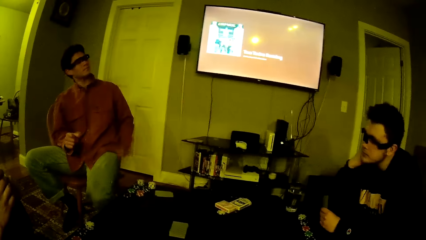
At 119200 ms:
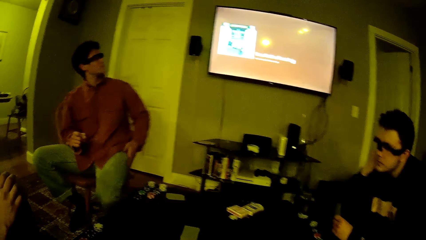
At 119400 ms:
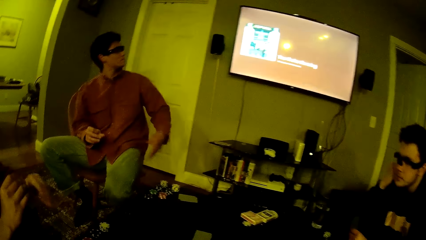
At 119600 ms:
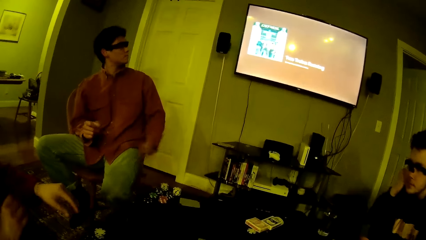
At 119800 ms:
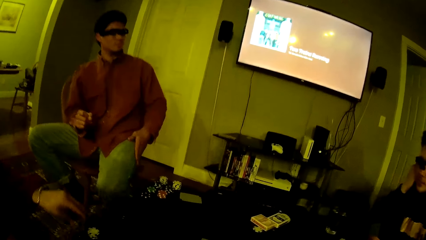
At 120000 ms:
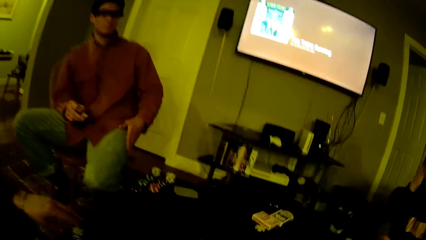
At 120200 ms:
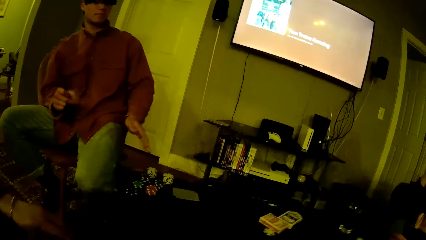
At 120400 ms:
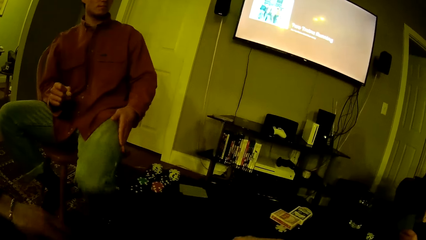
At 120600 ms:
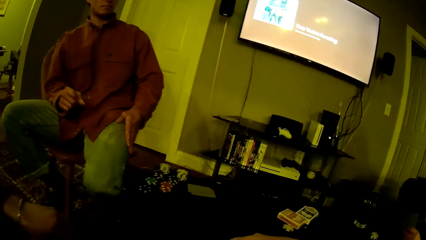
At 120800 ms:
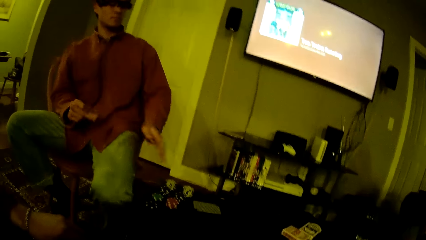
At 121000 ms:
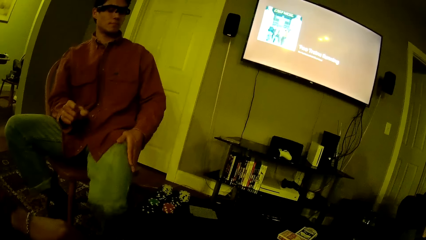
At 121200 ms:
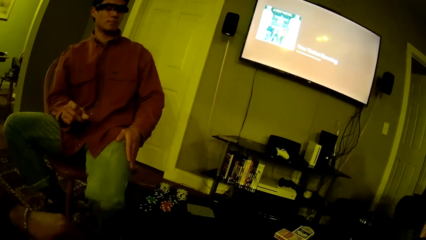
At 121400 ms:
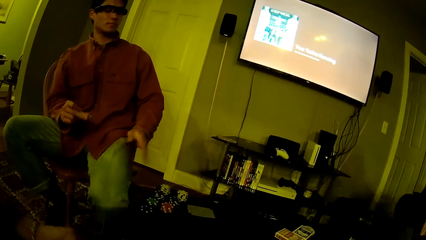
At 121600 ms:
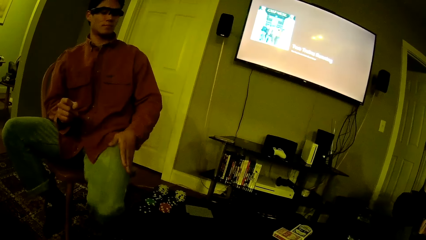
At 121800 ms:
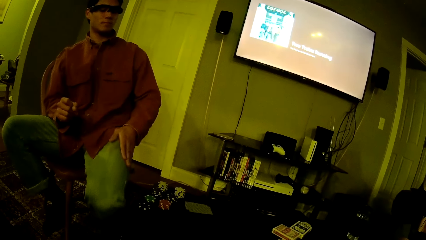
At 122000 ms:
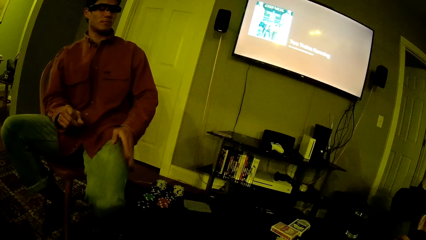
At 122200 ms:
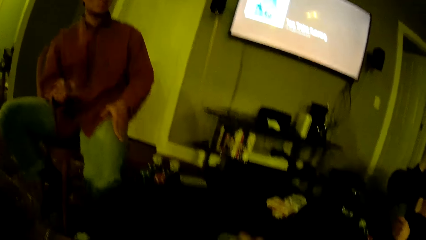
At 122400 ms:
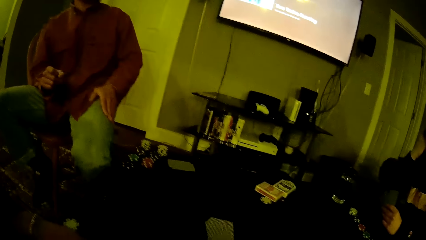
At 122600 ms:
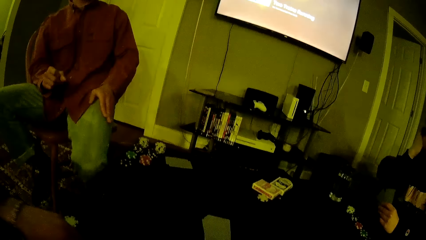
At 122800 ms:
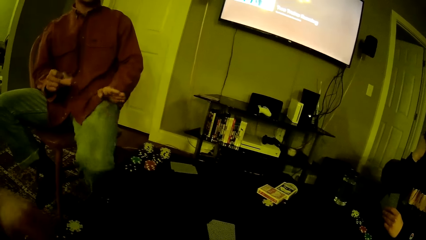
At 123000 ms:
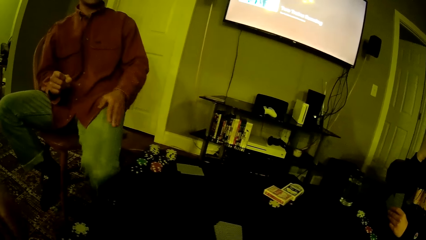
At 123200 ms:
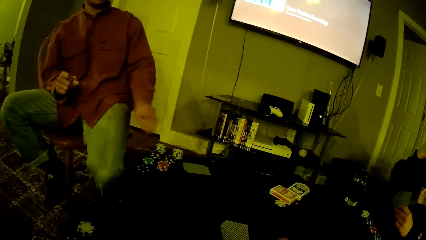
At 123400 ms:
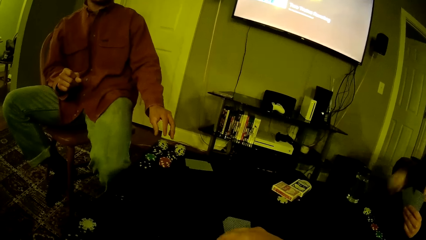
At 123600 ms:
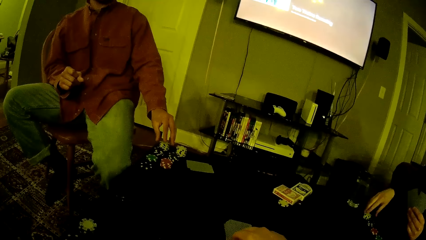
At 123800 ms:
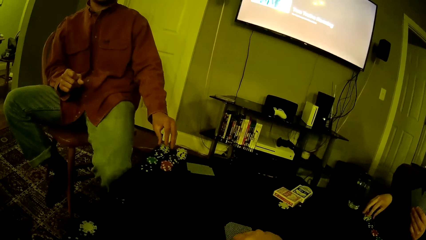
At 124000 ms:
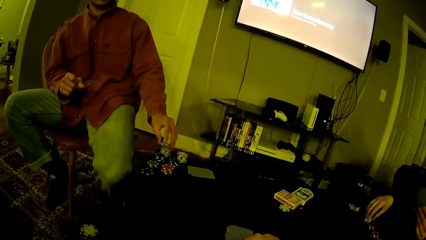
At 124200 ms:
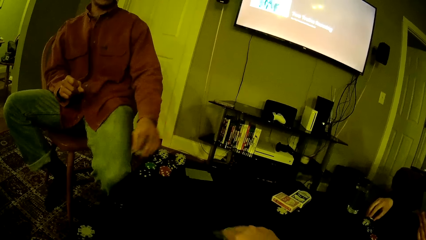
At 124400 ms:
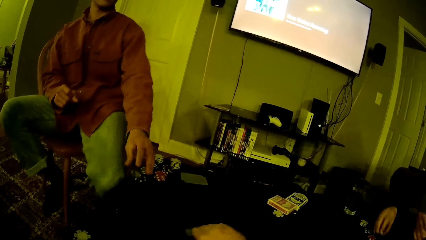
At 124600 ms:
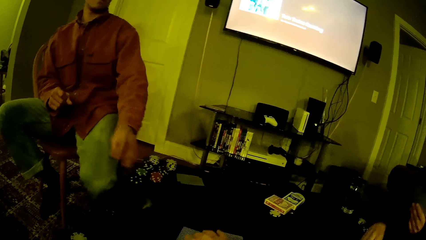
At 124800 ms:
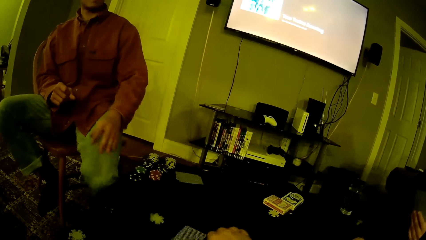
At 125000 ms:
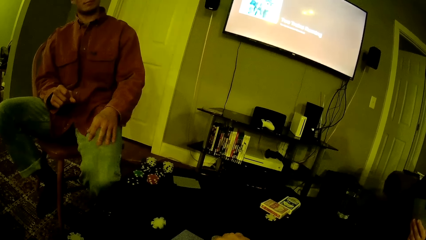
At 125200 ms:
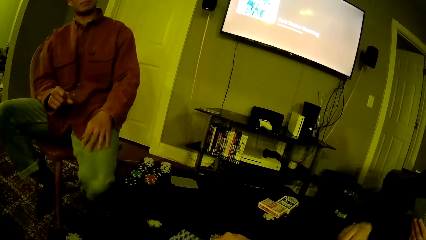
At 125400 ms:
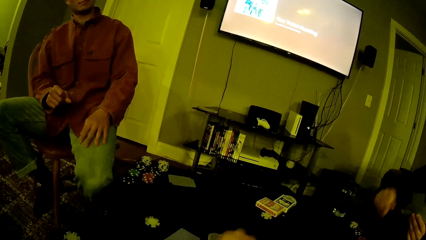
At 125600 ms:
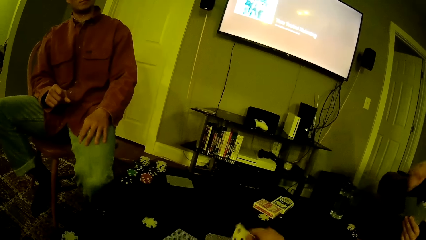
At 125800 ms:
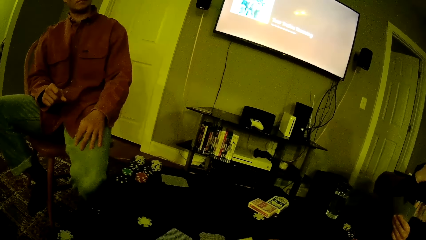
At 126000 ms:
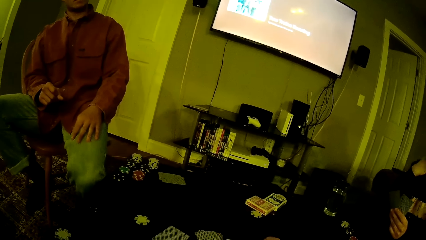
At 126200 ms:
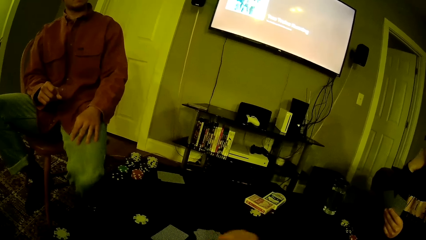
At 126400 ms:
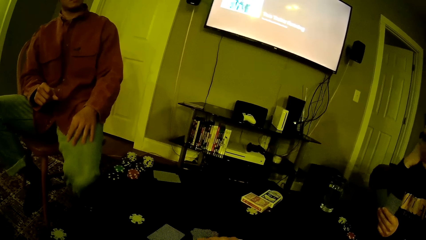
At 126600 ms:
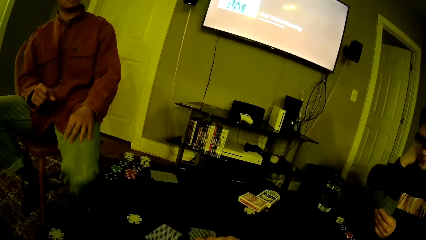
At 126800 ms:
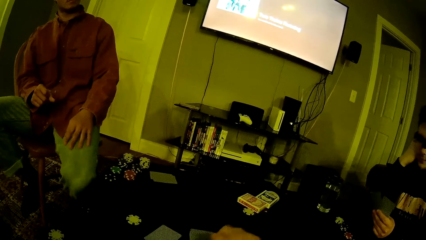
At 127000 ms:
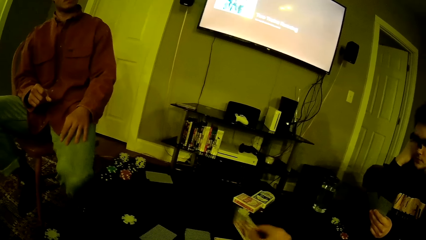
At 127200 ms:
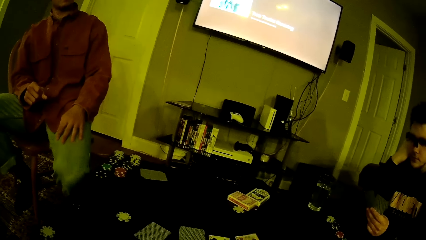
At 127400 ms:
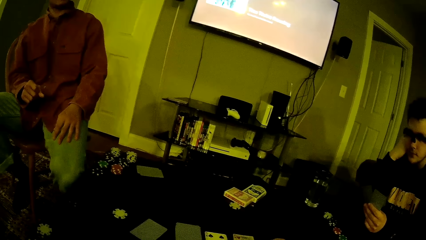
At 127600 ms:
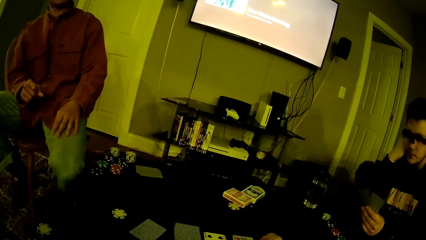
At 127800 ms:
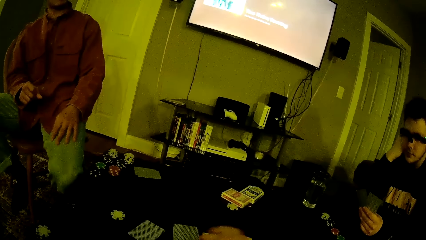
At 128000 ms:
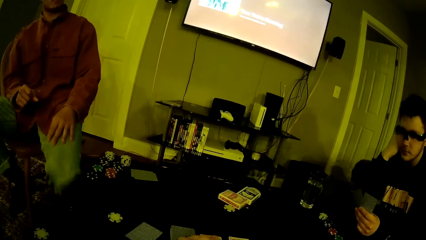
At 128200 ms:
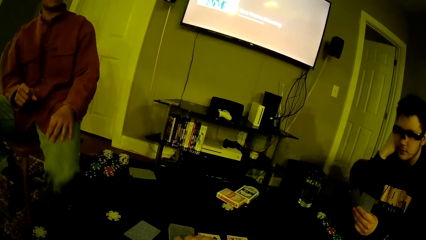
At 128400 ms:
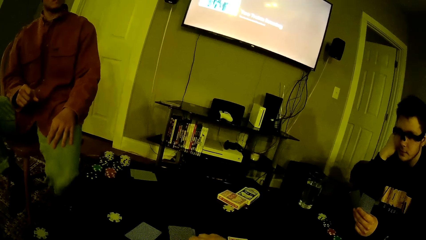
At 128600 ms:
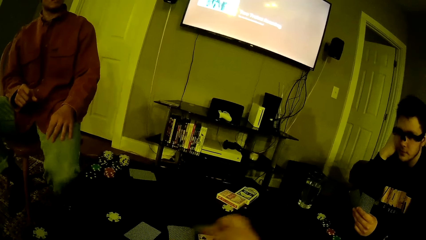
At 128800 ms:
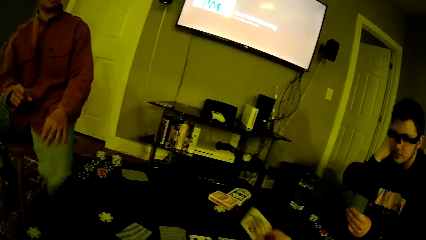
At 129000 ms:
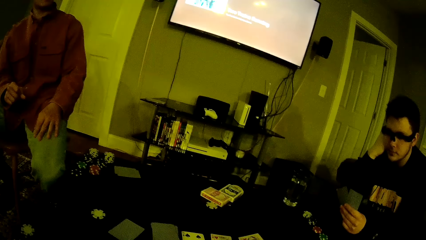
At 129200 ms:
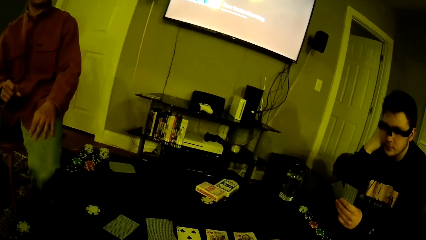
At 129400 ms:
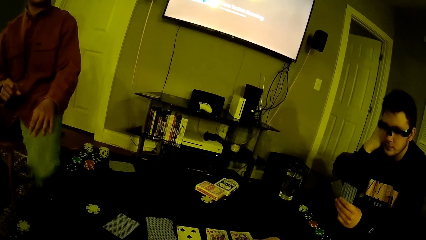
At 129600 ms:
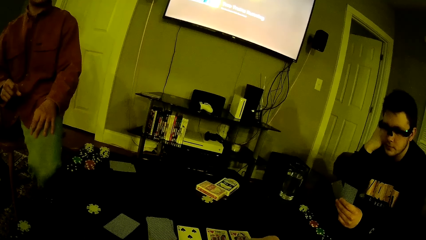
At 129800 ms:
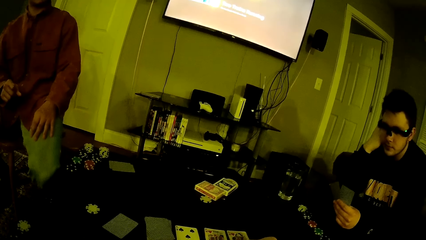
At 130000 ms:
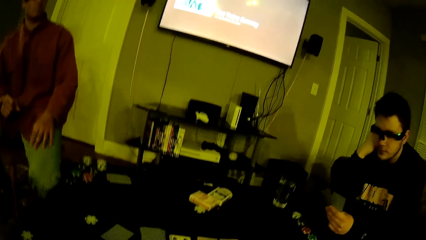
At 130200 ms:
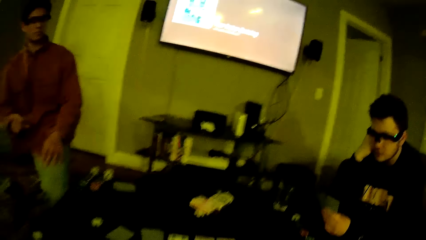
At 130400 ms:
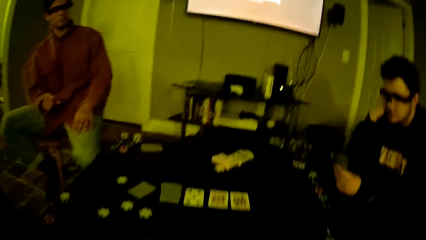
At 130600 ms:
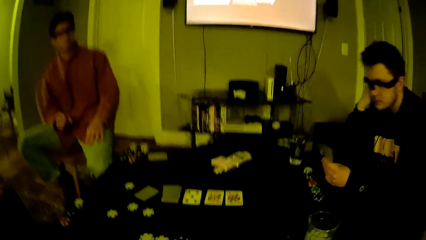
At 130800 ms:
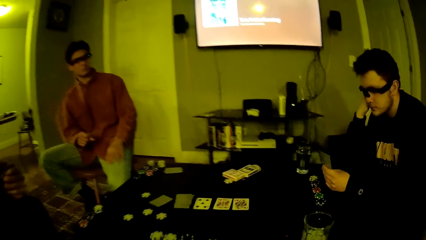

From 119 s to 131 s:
A man moves his hand. Another man moves his hand. The first man moves his hand. A third man drops a chip on the table with his left hand from the stack of chips on the table. The camera wearer drops a card on the table with his right hand from the pack of cards on the table. The first man drops a chip on the table with his left hand from the stack of chips on the table. The third man picks up a button. The camera wearer drops a card on the table with his right hand from the pack of cards on the table. He moves his hand. The third man touches his face with his right hand. The first man moves his leg. The camera wearer picks up a card.

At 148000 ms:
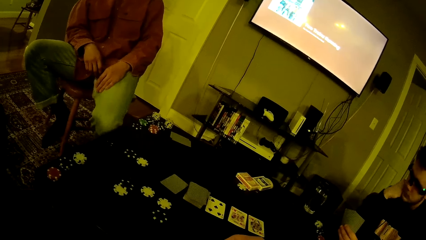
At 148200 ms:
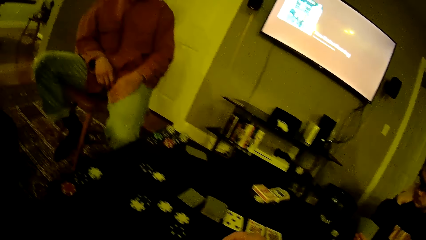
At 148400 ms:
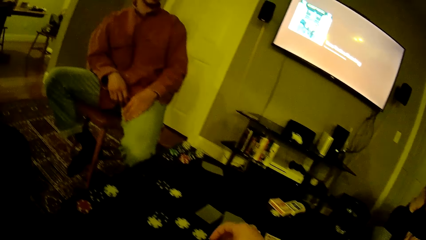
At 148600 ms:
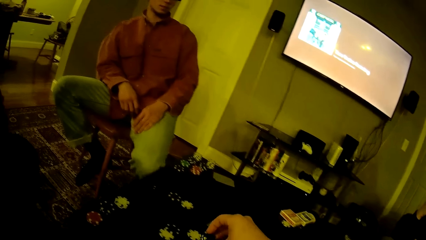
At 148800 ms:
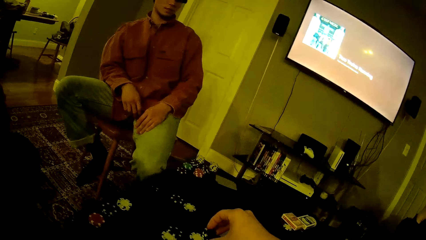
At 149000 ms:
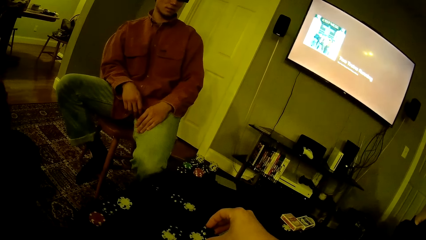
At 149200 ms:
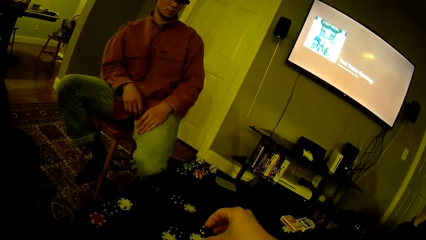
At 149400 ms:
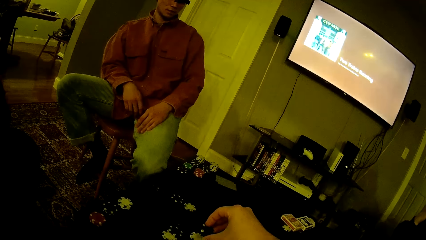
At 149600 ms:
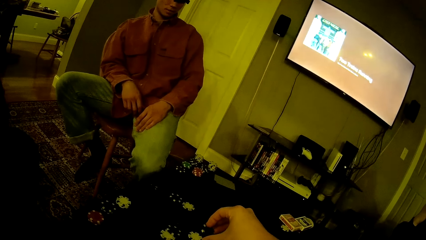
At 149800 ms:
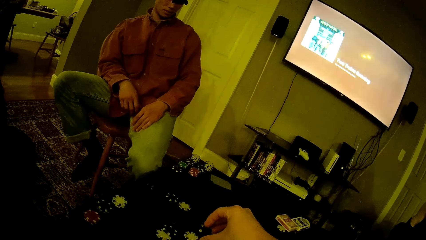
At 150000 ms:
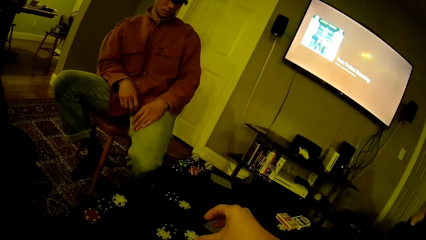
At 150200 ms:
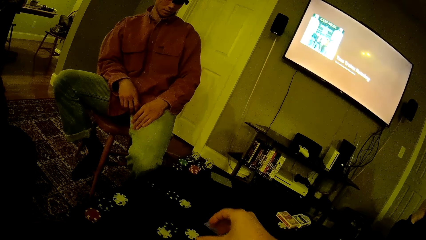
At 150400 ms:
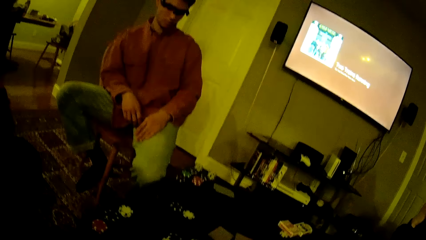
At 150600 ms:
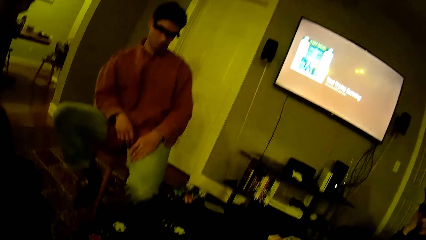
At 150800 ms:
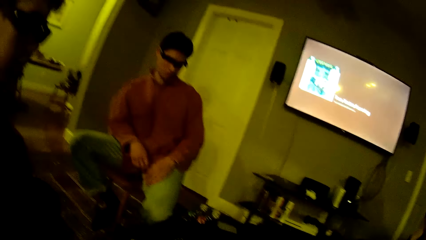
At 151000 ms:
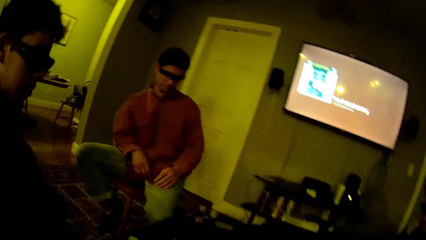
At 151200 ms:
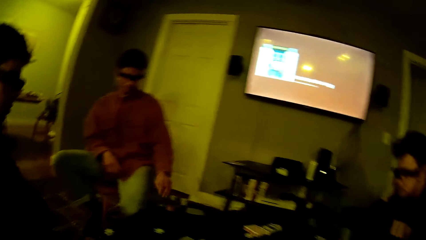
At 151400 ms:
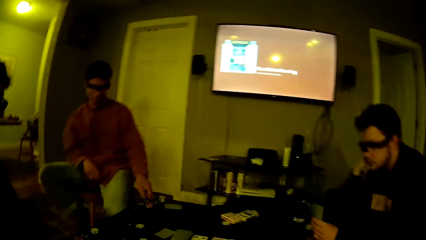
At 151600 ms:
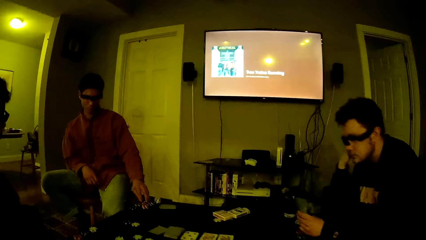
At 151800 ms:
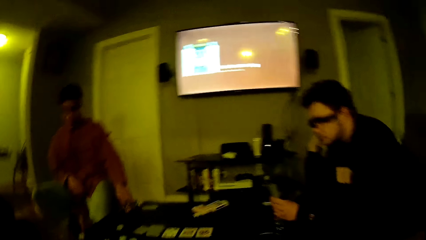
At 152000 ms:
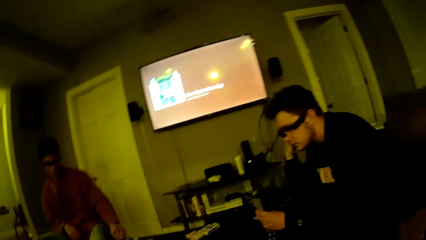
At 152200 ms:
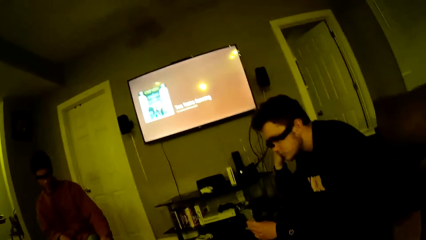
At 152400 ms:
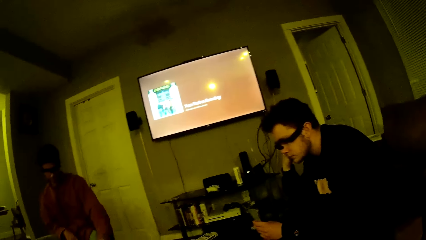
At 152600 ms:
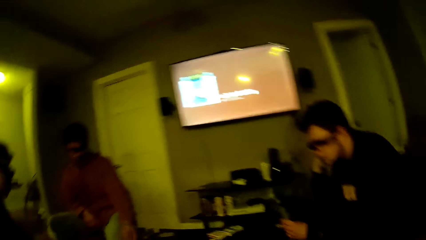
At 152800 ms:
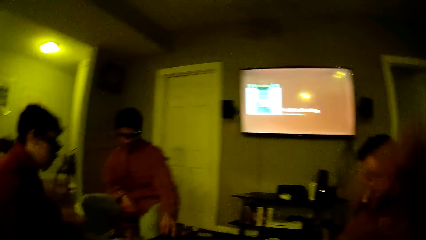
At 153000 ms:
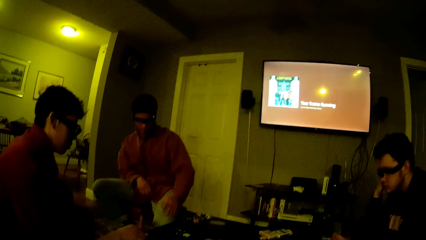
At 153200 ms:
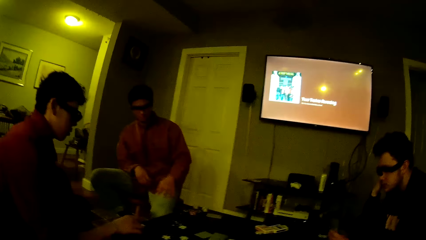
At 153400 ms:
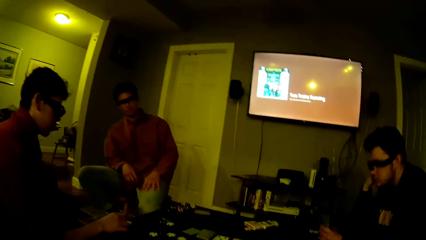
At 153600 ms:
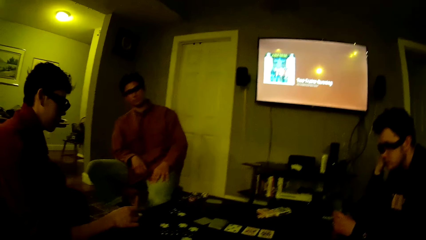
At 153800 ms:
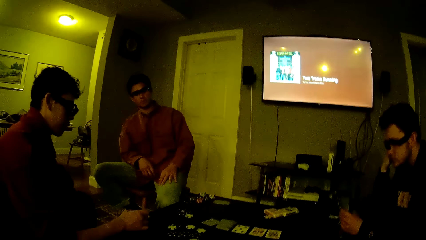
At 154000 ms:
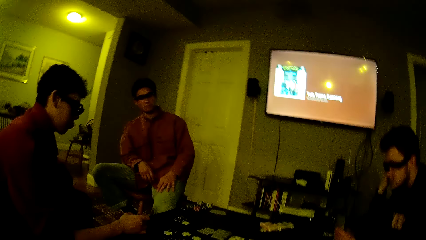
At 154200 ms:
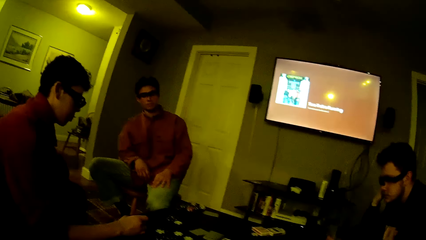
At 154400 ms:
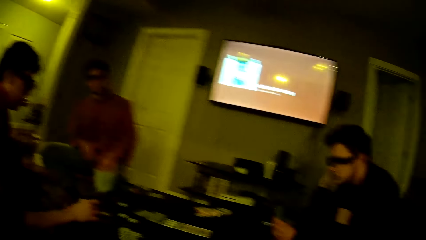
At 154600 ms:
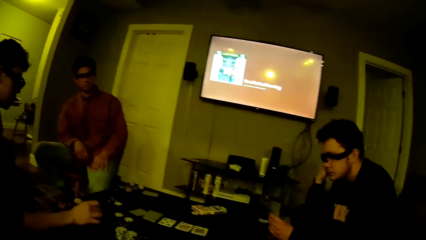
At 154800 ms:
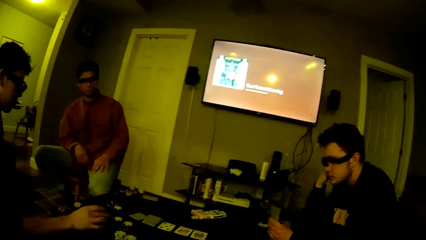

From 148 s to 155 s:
The camera wearer drops the chips from his right hand on the table. A man picks up a button. The man drops a chip on the table with his left hand from the stack of chips on the table. The man puts his hand on his lap.
